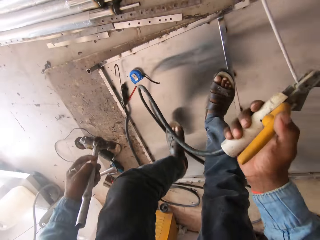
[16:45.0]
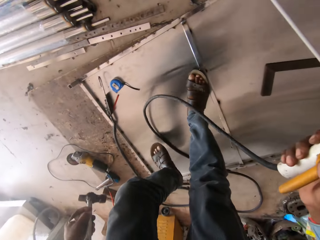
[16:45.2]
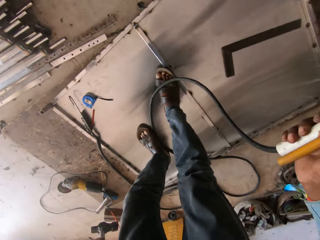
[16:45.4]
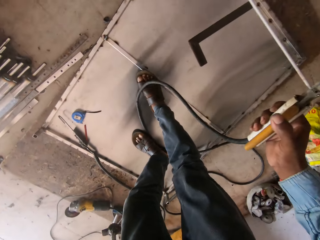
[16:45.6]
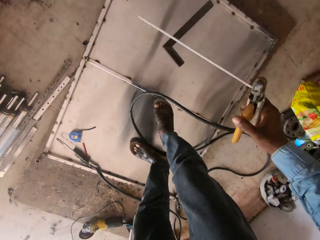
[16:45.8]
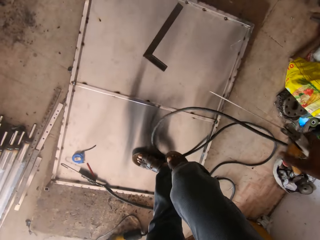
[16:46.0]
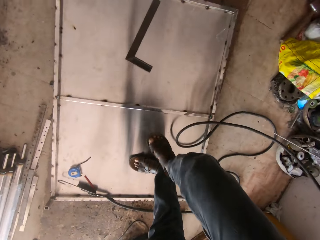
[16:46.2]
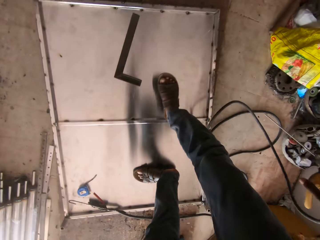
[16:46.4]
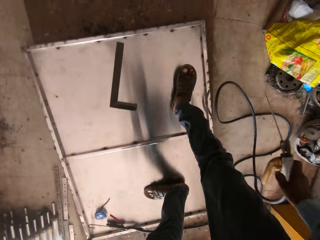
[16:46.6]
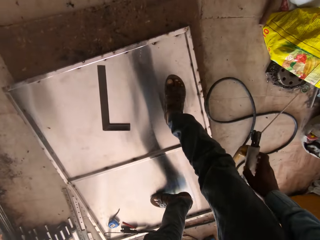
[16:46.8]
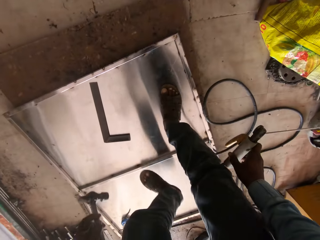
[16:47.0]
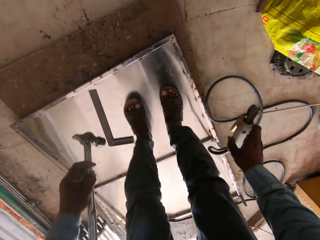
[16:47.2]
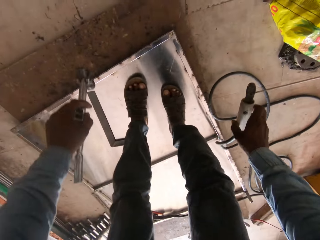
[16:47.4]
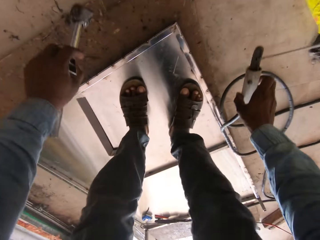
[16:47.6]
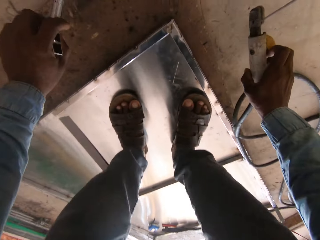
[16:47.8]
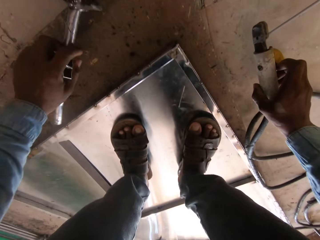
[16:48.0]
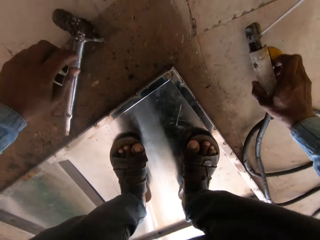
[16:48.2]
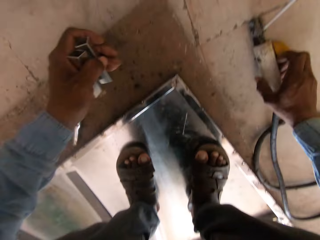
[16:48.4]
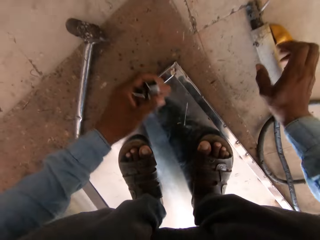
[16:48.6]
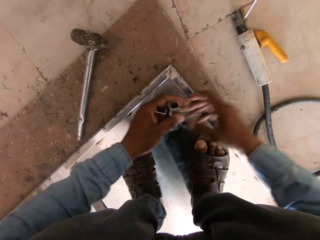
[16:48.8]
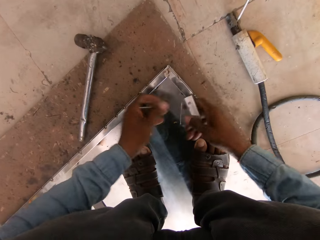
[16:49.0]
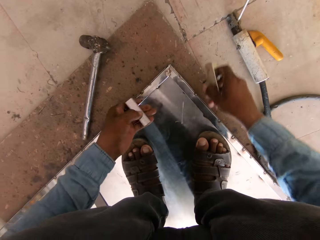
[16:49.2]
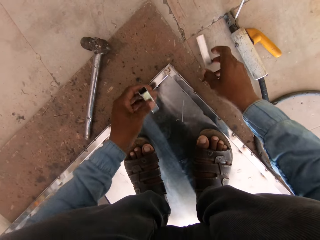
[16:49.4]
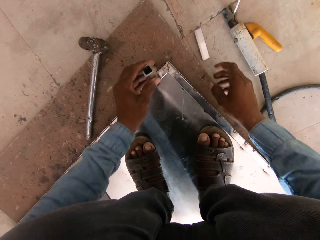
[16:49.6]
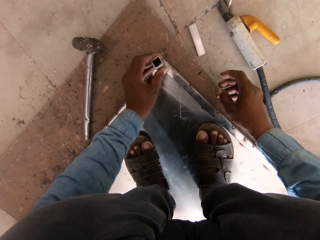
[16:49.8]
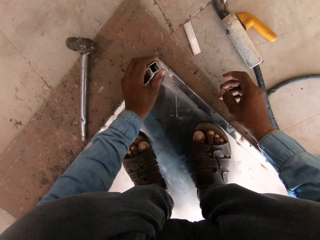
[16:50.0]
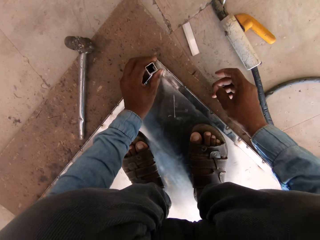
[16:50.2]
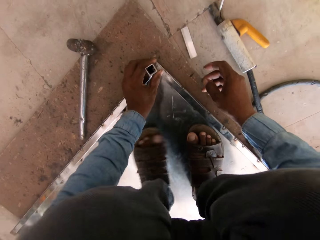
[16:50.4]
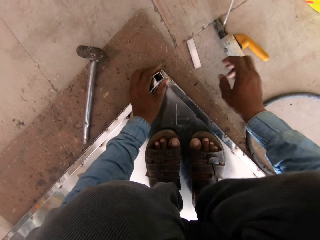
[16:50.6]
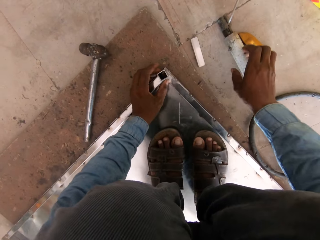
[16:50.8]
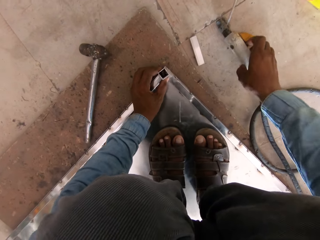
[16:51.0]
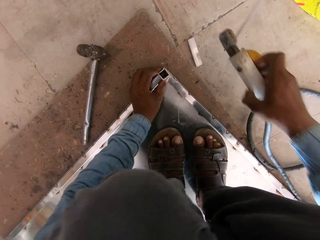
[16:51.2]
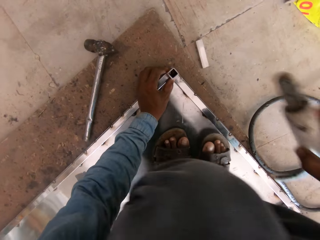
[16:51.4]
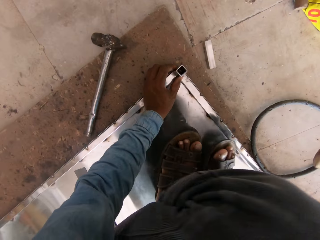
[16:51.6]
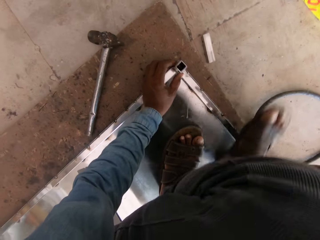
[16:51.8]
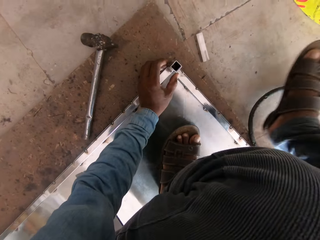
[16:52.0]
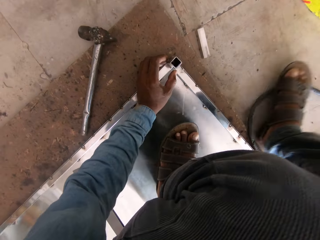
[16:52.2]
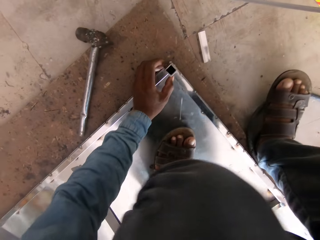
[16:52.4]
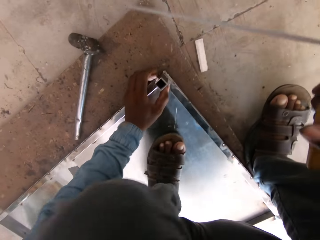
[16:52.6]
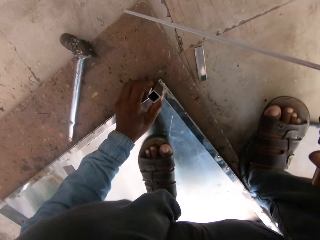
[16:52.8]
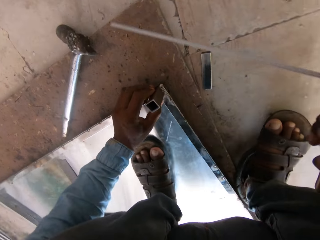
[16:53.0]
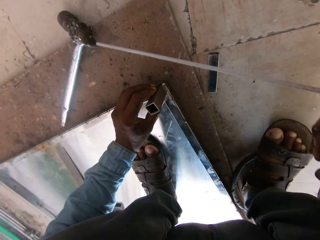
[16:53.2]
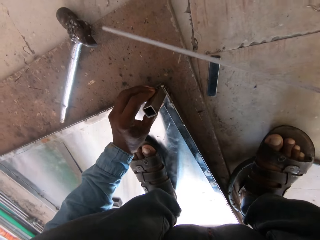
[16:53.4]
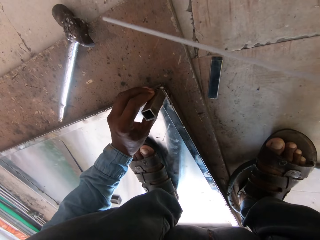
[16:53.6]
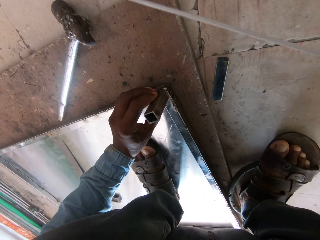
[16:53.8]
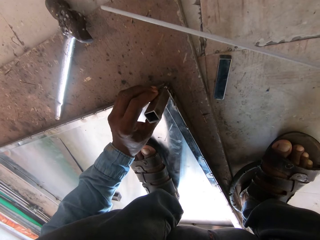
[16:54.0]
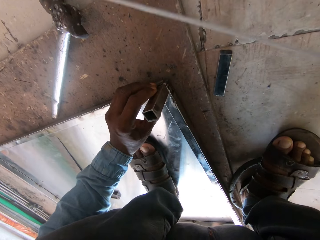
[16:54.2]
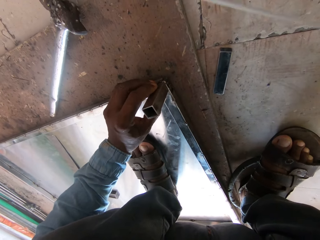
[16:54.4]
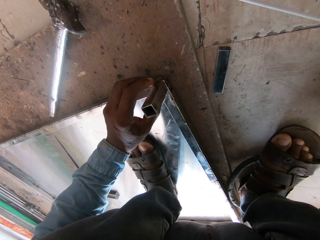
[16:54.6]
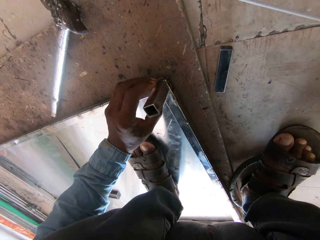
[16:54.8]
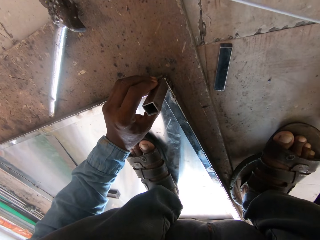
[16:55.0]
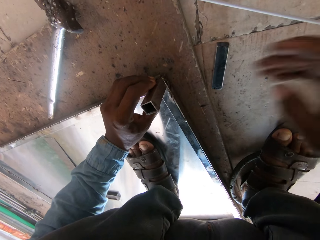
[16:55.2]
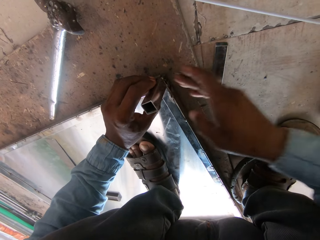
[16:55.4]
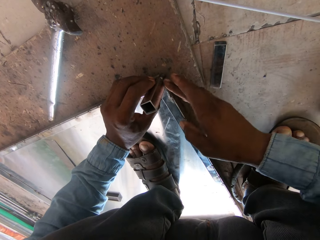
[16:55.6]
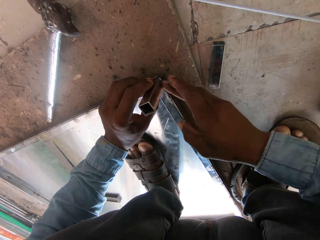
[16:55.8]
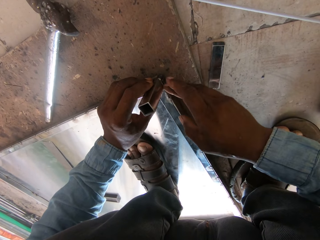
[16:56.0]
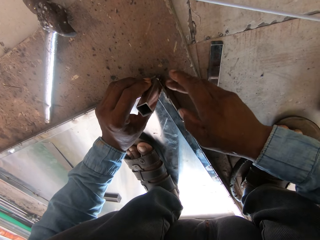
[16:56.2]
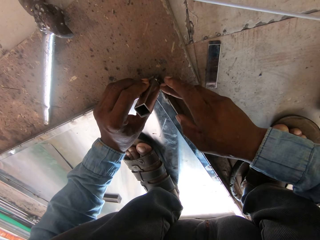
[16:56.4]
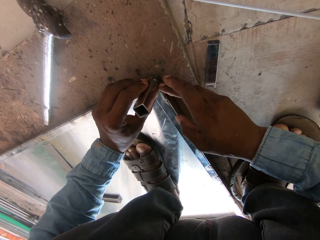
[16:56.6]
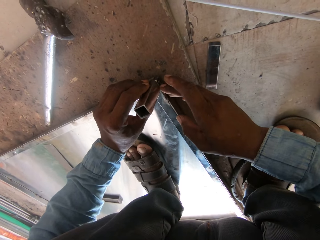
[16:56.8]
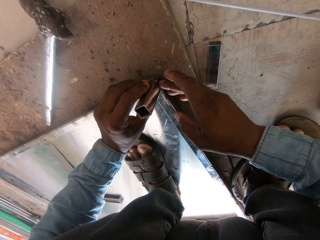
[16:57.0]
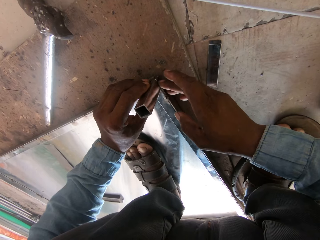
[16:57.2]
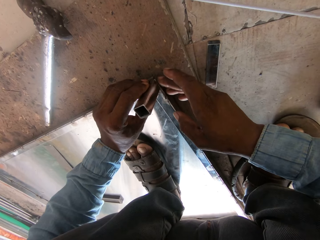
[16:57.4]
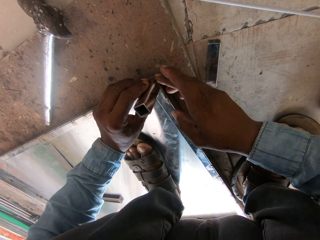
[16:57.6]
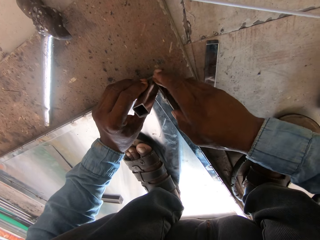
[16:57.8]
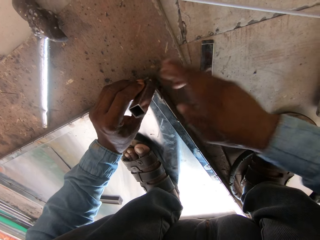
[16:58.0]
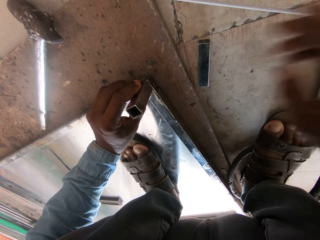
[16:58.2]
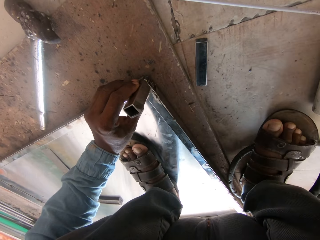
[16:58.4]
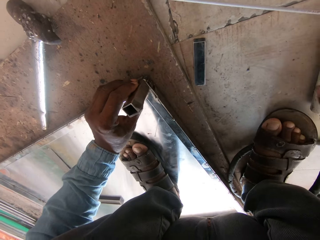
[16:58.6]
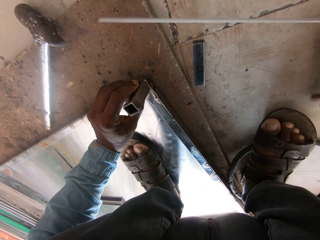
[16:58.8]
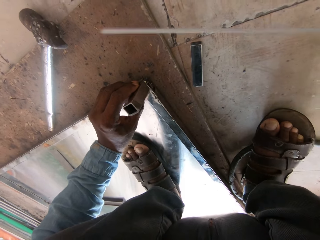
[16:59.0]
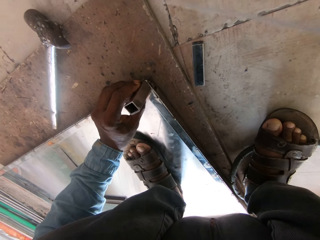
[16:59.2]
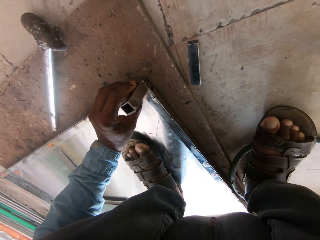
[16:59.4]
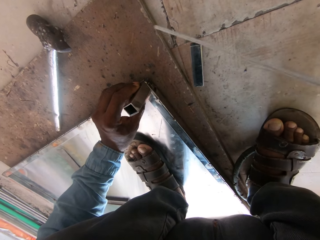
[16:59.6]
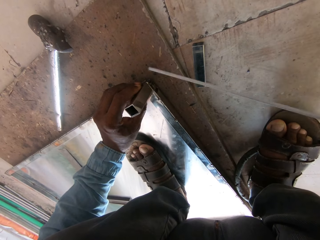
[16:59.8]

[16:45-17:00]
The camera wearer holds the metal. They stand up. They put the hammer on the floor. They put the electrode holder on the floor. They hold the metals in both hands. They drop a piece of metal on the floor. They hold the electrode holder. They hold the metal with the left hand. They hold the metal with both hands.

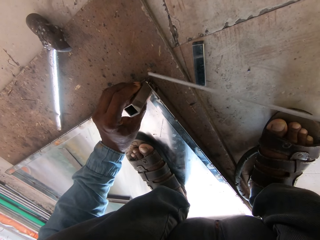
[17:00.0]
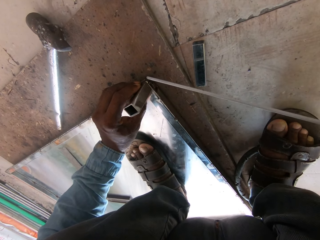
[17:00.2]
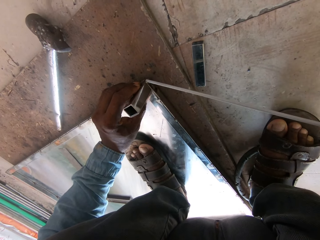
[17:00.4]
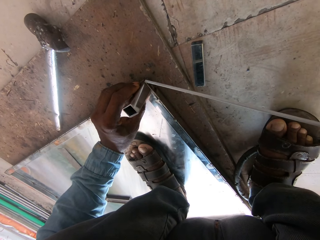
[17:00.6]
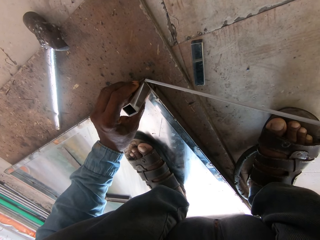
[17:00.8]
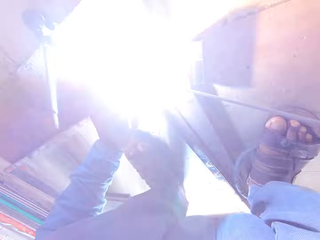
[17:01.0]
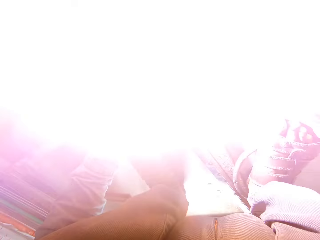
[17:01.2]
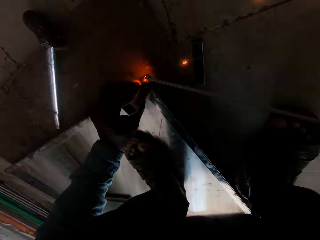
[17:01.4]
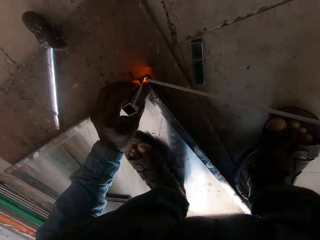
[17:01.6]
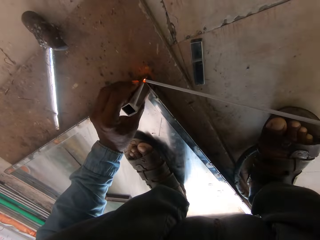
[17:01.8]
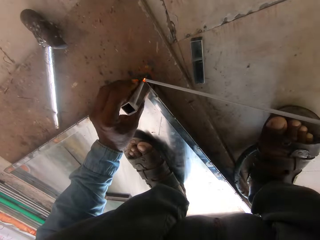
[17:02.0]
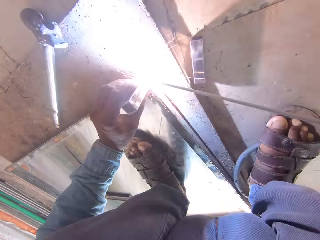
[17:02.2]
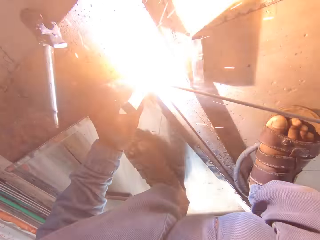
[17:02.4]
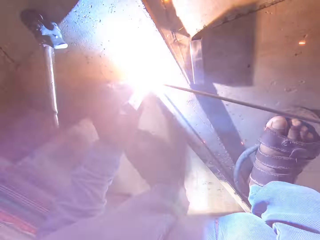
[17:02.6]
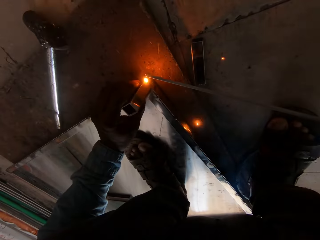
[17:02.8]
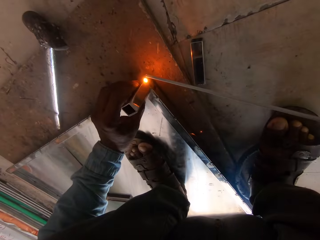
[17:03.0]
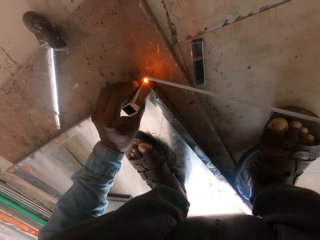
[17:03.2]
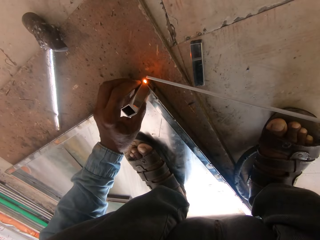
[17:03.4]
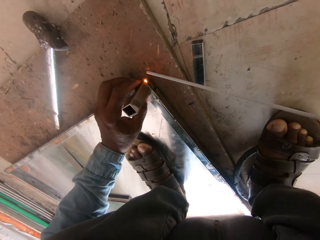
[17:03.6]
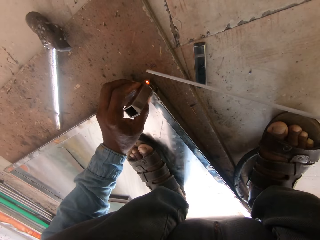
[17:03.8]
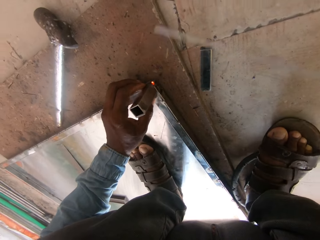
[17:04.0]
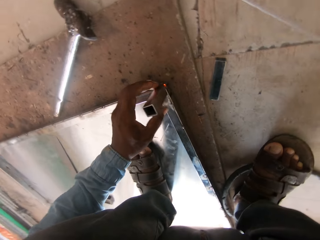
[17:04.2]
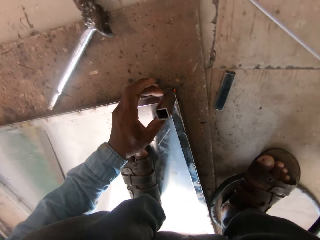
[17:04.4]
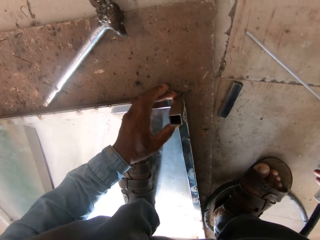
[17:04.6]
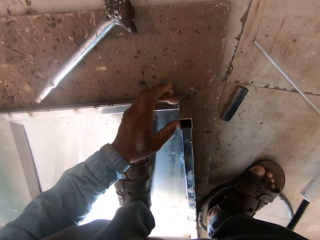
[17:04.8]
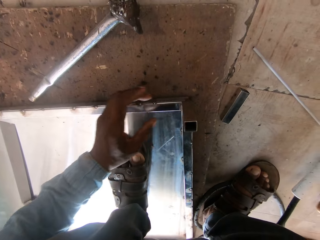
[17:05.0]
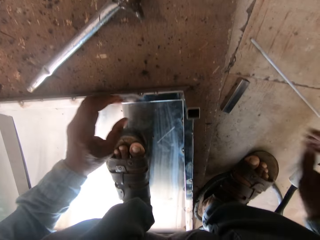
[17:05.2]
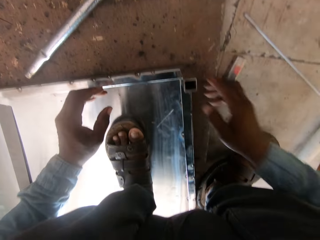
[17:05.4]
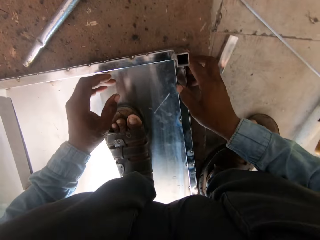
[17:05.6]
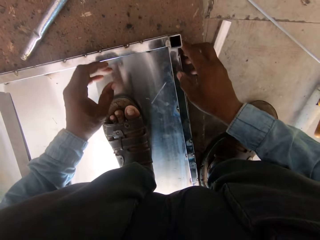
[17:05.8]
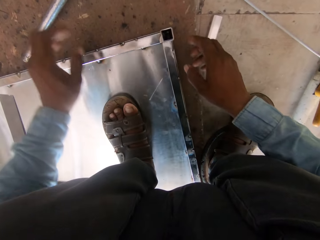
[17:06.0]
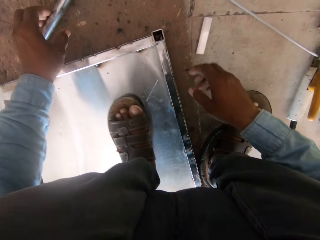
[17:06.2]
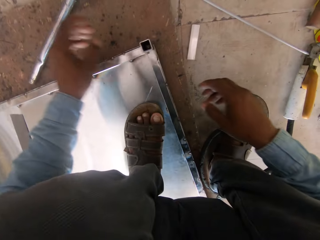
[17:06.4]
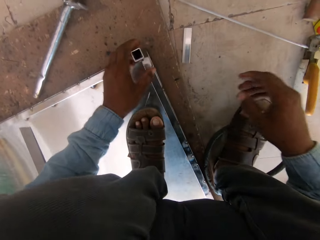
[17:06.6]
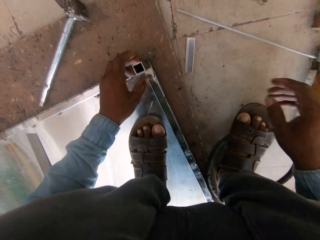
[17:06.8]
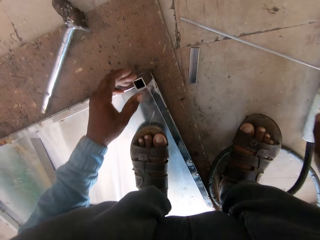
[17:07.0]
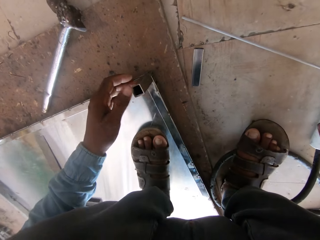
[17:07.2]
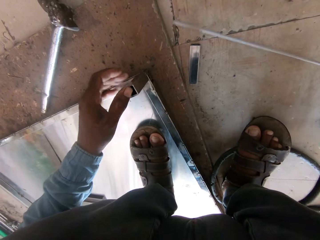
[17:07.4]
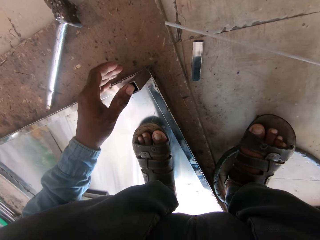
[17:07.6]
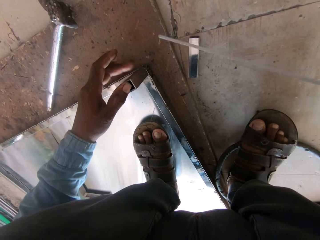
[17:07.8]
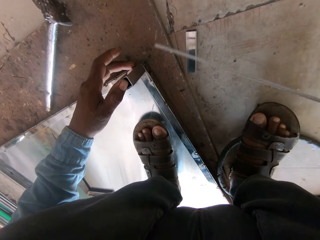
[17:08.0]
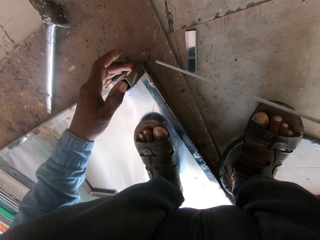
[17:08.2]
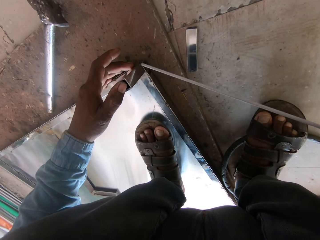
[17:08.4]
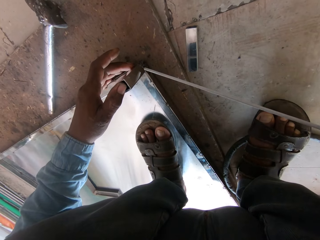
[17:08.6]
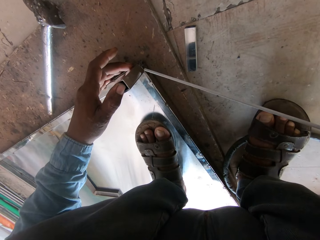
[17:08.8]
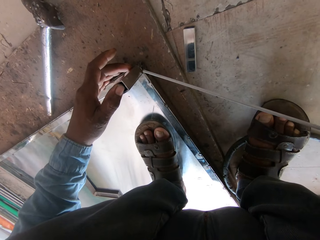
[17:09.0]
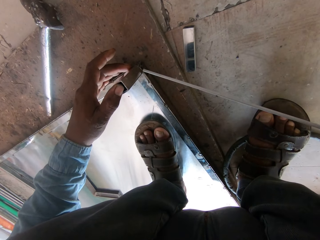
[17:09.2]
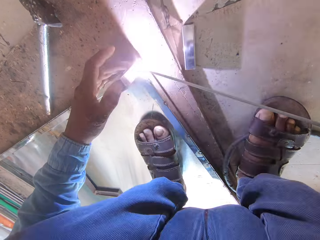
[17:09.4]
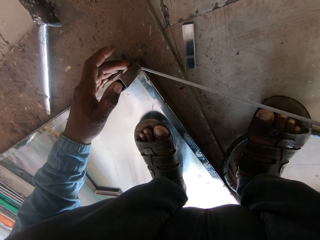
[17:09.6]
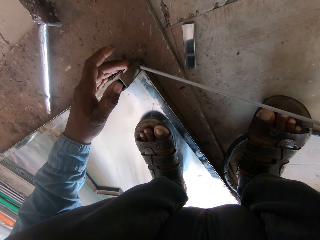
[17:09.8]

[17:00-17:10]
The camera wearer welds on the metal.
